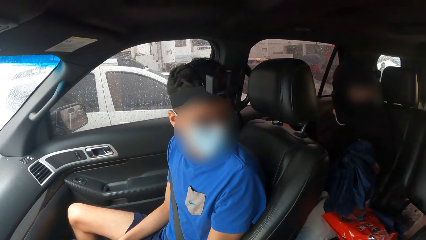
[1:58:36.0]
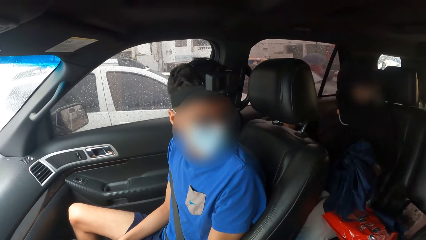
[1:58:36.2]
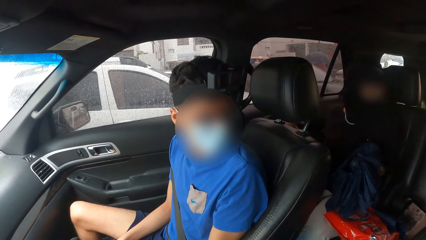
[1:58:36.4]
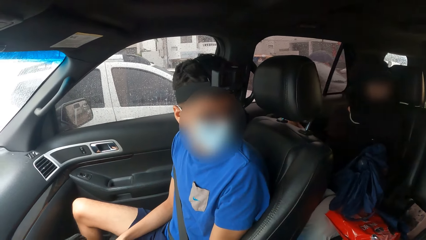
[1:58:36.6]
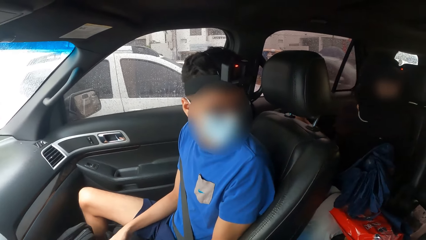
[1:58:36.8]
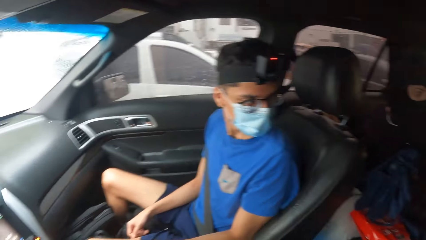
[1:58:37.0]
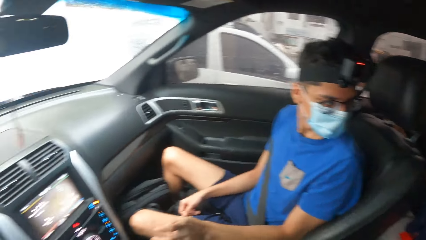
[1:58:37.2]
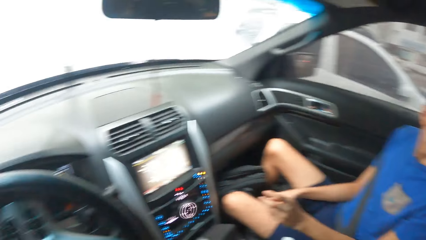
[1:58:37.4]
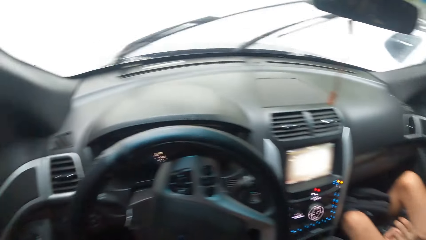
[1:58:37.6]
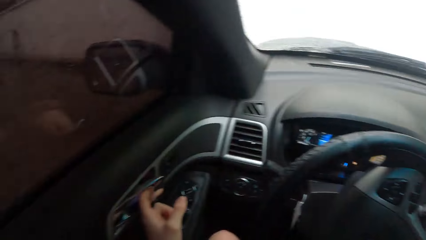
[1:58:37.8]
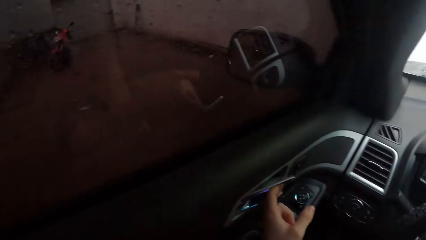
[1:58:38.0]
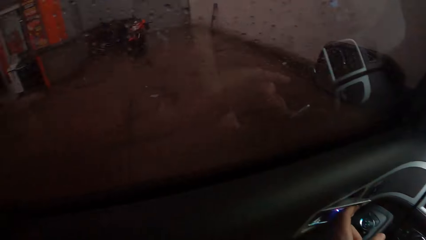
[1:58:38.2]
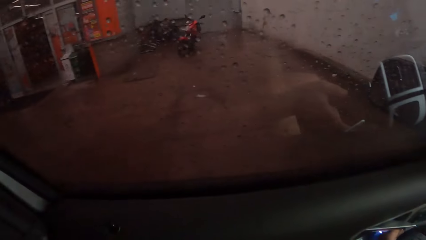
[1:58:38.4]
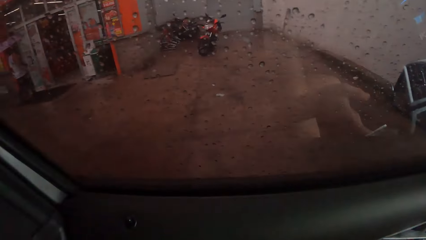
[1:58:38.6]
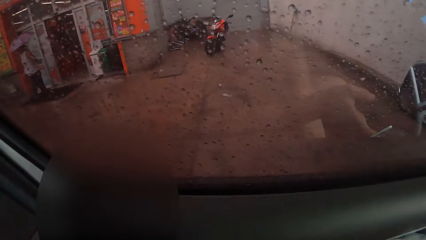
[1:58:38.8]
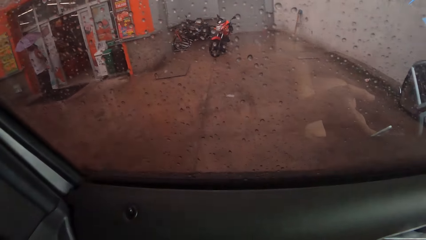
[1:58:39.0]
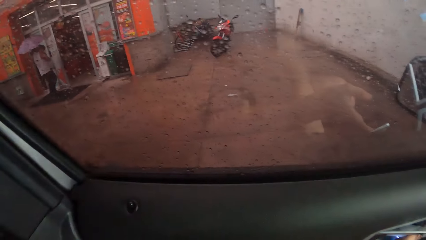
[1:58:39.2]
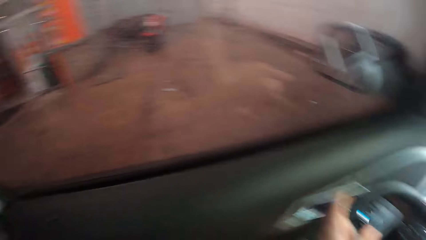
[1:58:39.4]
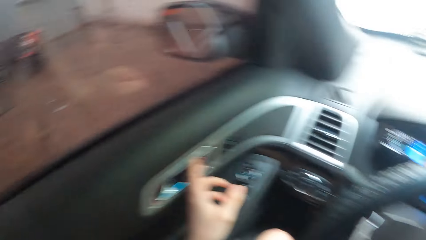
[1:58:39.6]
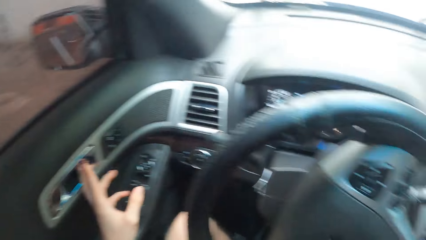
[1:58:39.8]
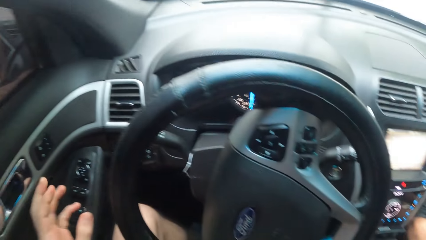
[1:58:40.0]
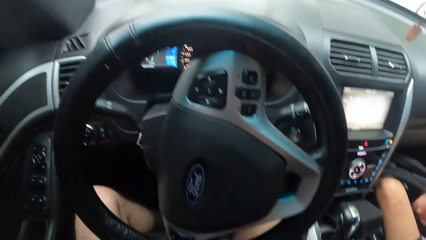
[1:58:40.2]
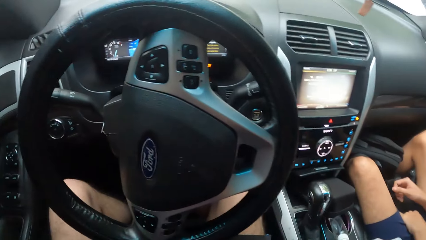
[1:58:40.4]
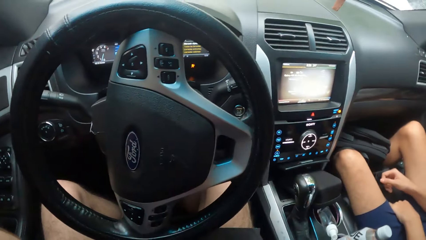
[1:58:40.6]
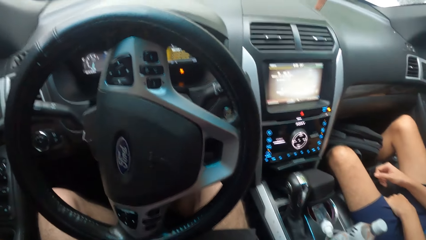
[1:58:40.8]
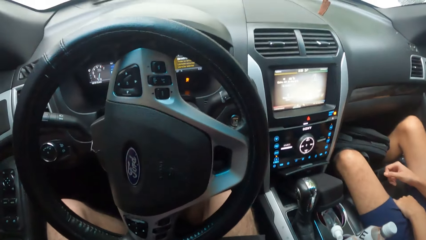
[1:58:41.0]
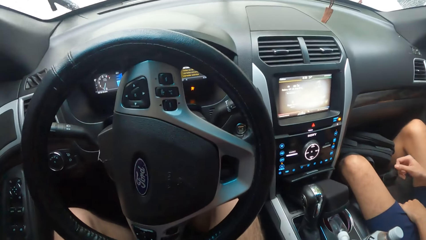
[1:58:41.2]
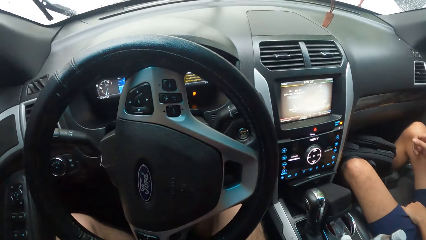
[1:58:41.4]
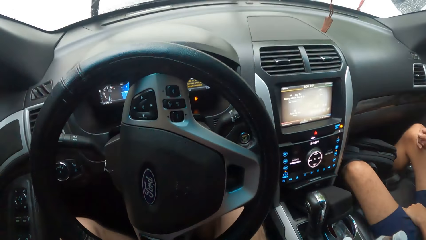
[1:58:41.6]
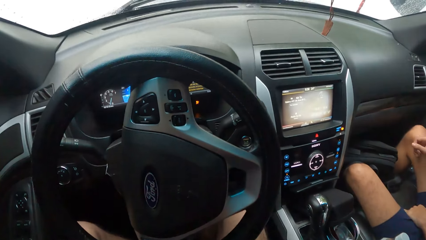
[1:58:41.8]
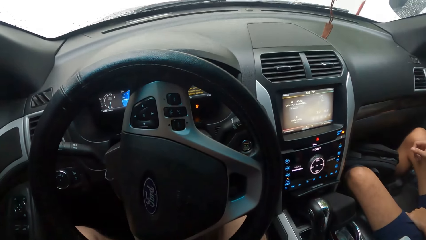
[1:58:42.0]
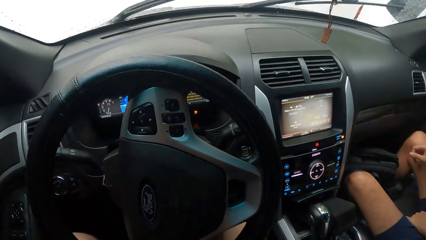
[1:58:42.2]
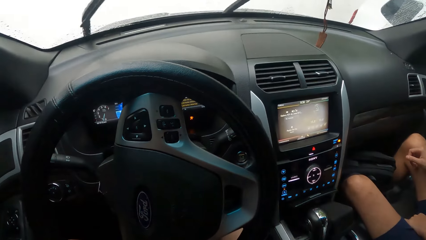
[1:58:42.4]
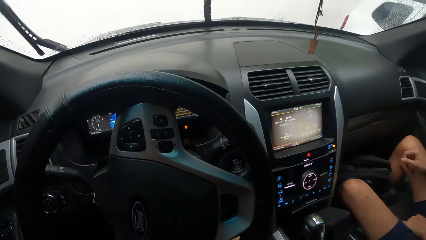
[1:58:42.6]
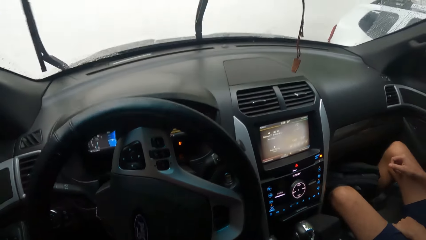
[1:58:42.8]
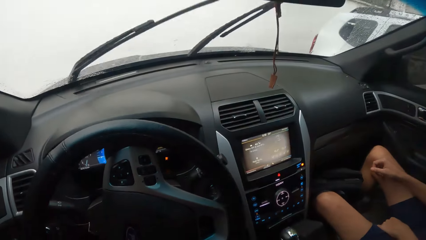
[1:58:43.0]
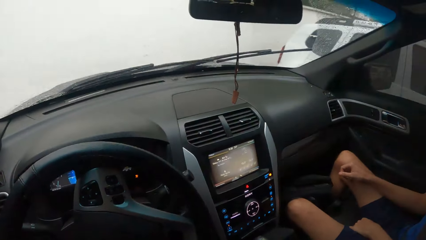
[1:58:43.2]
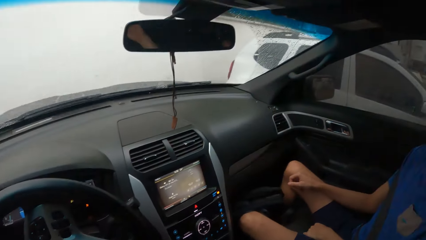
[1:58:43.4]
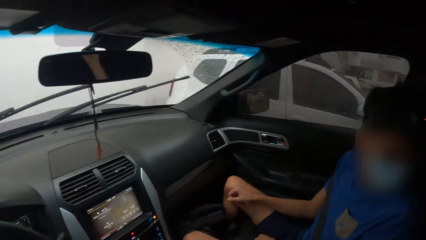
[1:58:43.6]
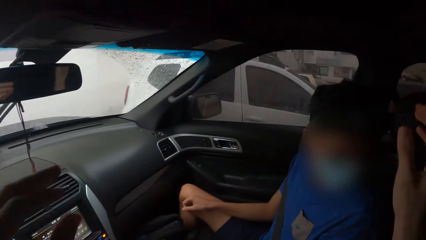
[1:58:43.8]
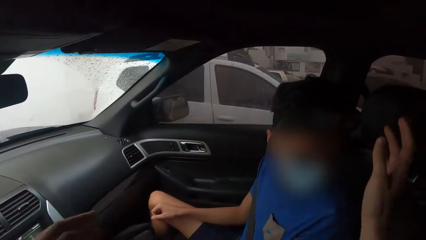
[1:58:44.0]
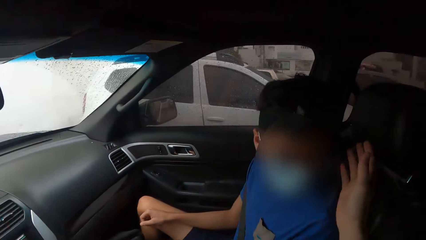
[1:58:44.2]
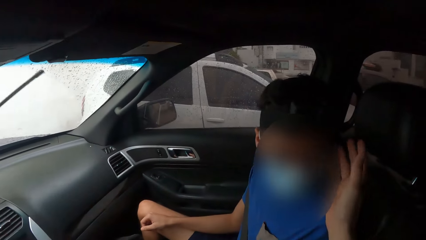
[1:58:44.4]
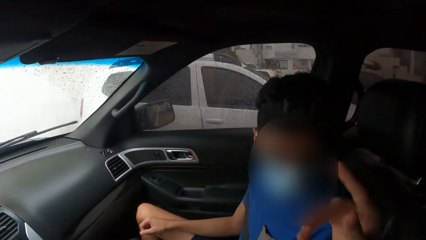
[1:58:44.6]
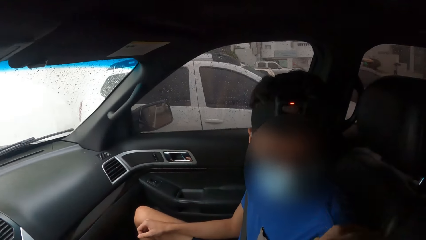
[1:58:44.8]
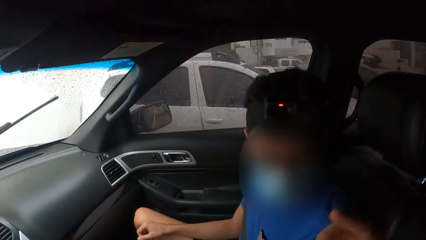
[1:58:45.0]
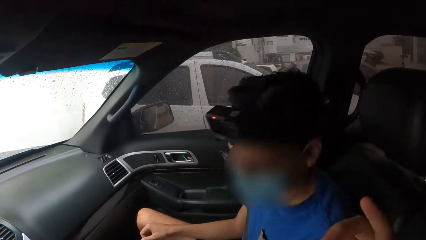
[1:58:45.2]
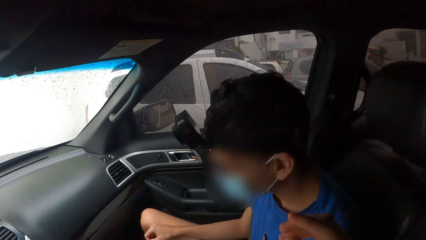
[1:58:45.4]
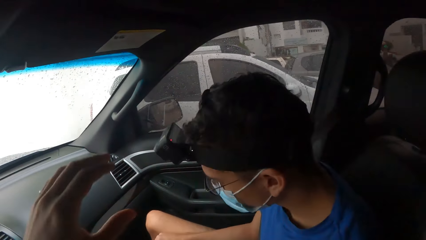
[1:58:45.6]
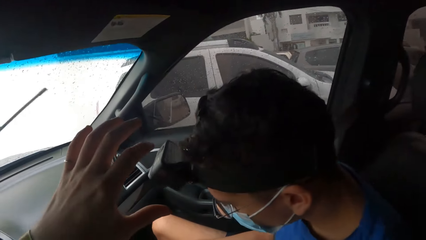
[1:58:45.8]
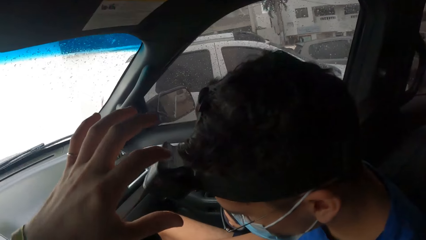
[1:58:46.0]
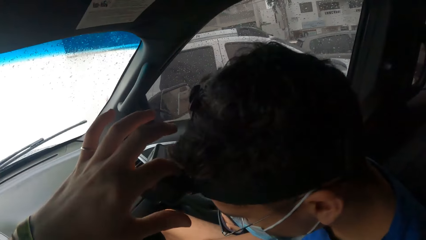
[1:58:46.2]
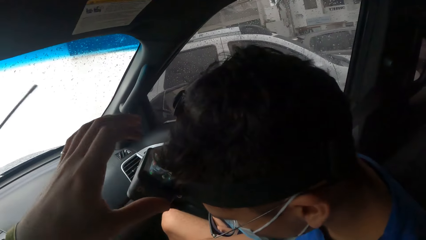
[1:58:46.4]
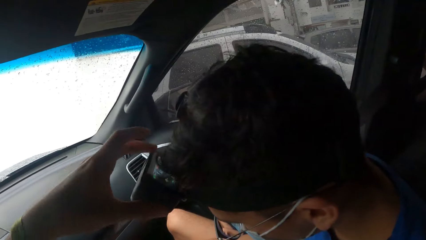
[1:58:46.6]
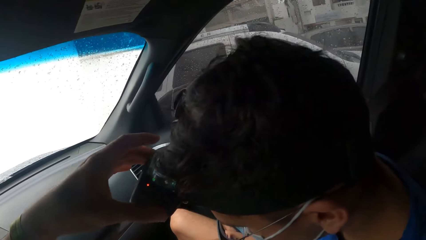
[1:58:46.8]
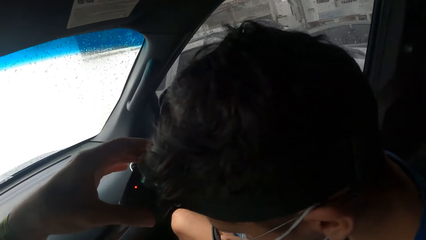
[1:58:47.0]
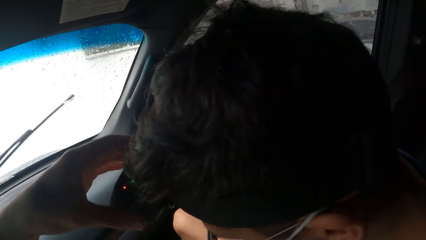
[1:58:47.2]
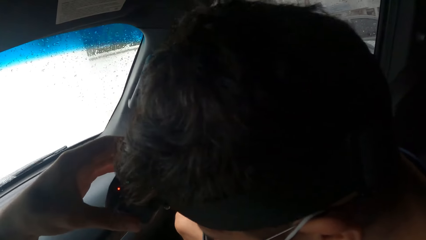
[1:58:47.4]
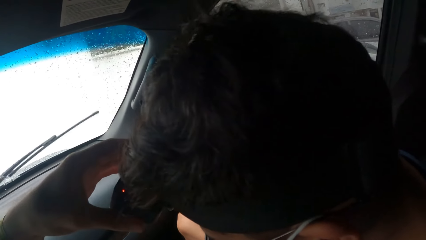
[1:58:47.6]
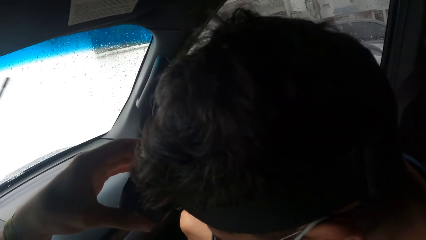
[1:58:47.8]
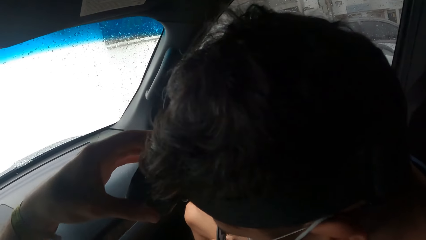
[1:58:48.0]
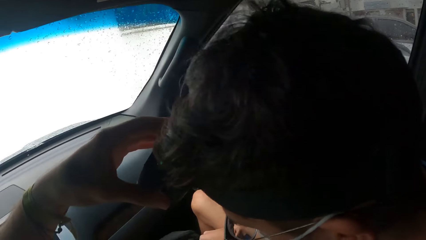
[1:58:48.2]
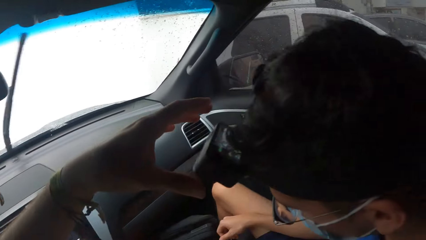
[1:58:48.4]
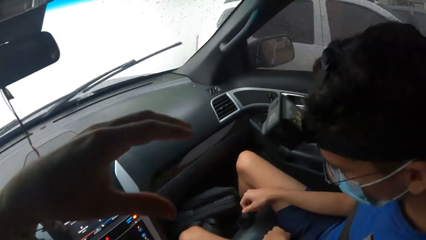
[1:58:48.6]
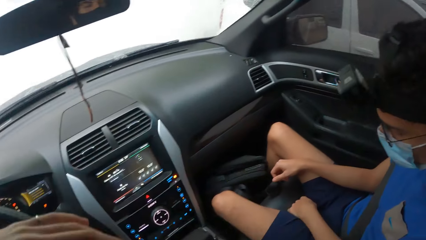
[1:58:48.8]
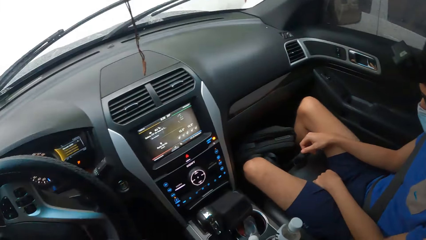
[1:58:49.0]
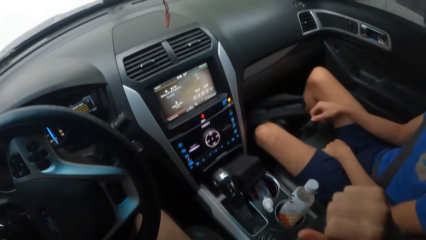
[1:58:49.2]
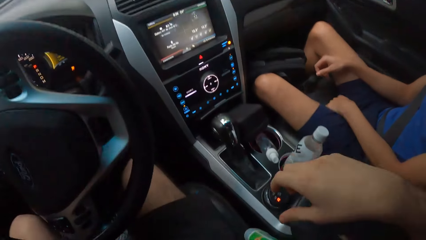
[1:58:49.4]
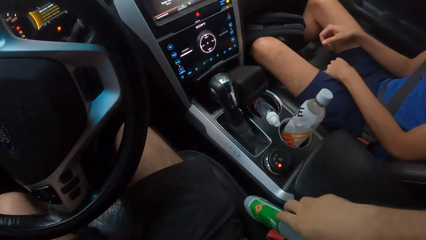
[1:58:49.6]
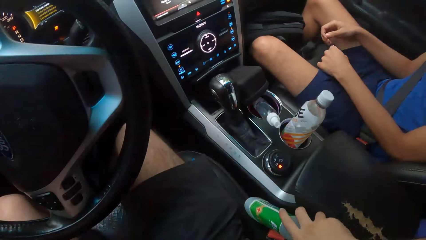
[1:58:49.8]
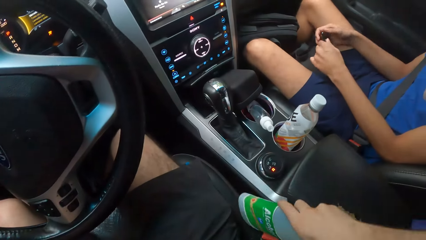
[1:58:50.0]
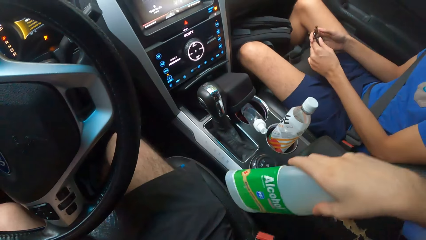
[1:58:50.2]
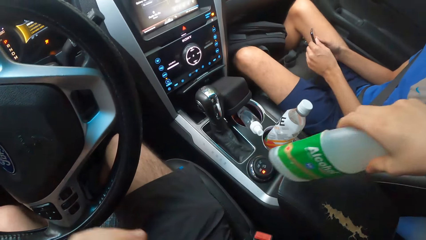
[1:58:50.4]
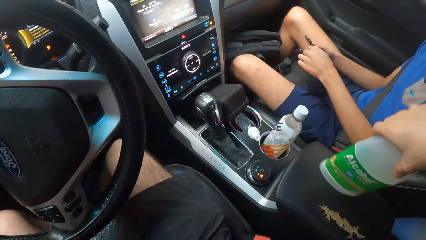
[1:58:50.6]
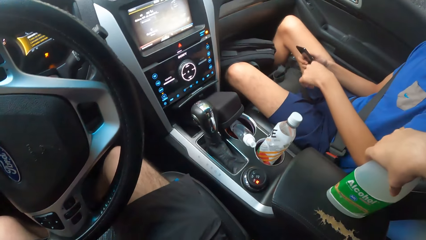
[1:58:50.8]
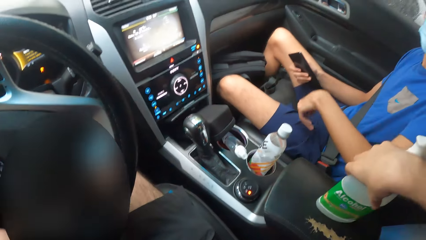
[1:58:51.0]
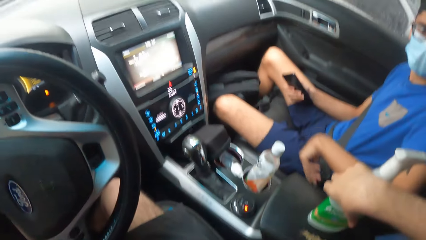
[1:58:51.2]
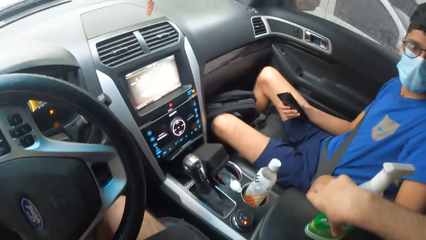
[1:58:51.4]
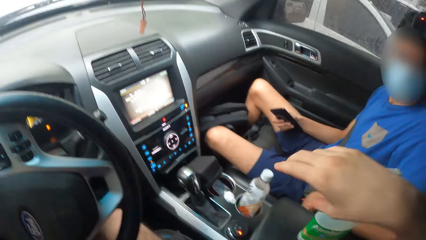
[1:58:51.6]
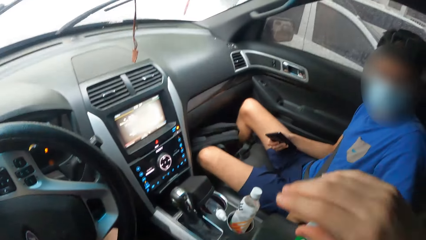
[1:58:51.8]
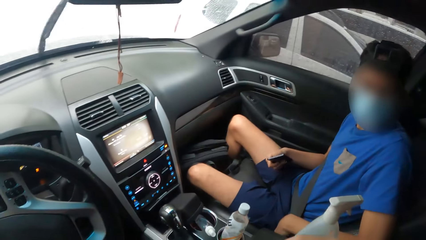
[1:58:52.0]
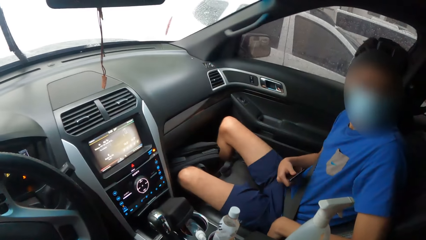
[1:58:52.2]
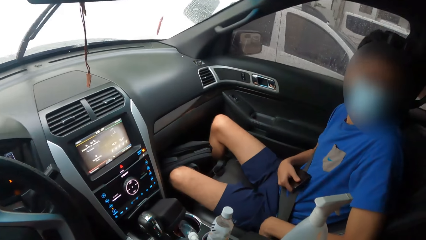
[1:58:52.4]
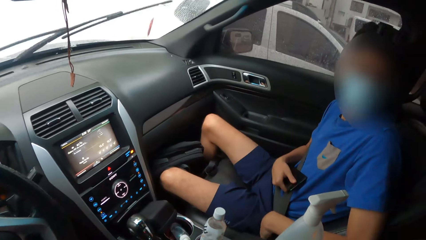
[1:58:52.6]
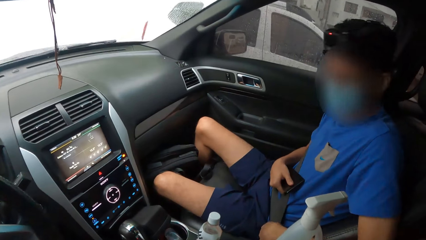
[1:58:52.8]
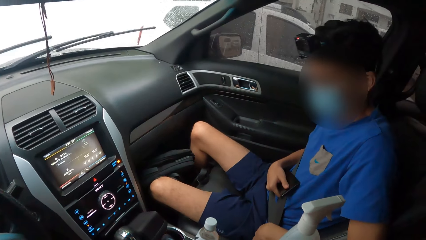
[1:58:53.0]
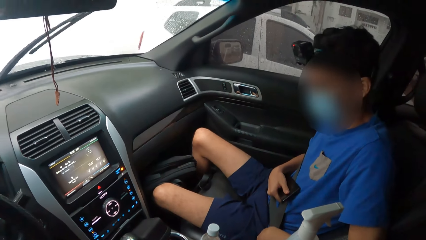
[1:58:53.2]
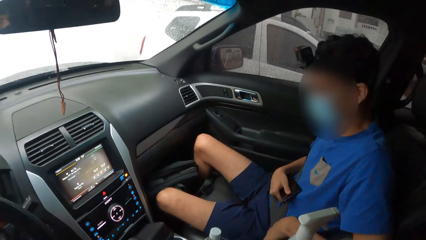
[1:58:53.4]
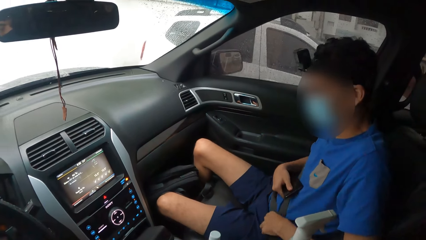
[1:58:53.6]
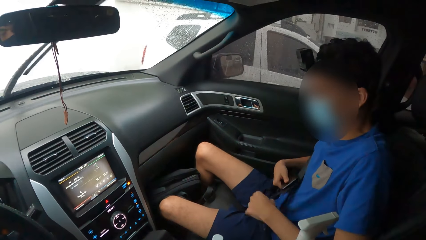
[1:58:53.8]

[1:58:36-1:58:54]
The camera wearer looks outside. They converse with a man. They adjust the man's camera. They pick a sanitizer bottle, put down the sanitizer bottle, and remove the seat belt.
